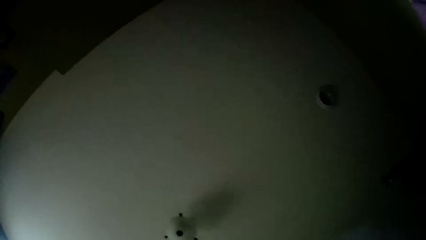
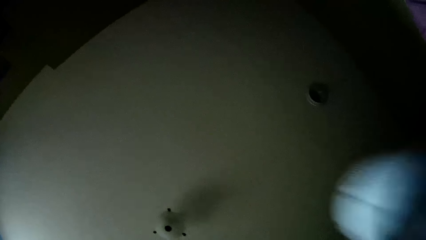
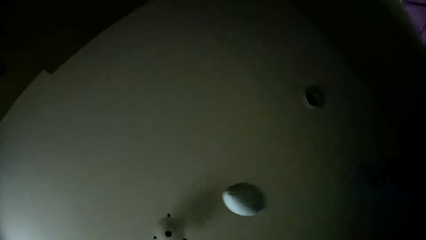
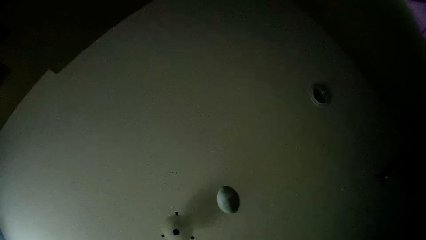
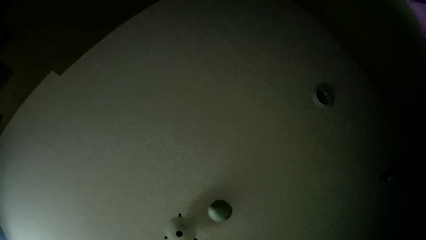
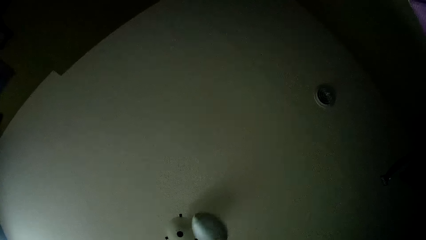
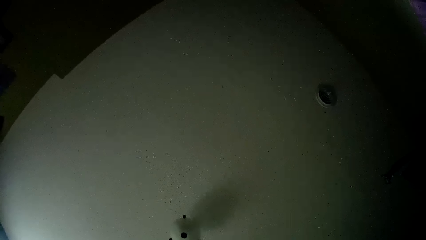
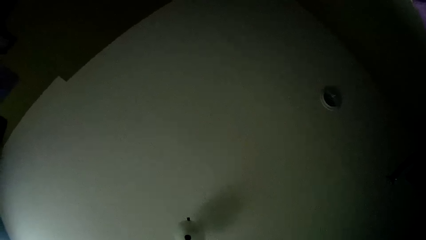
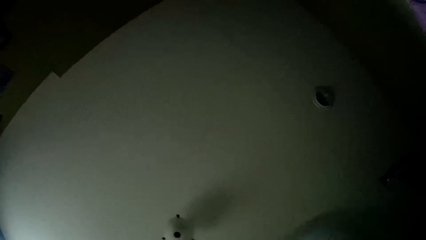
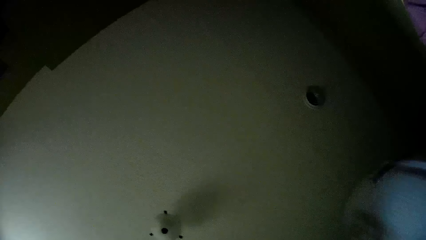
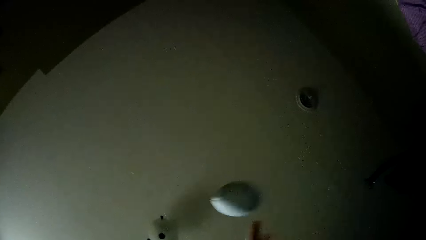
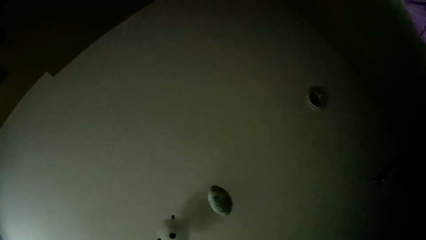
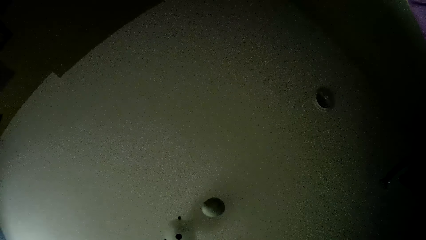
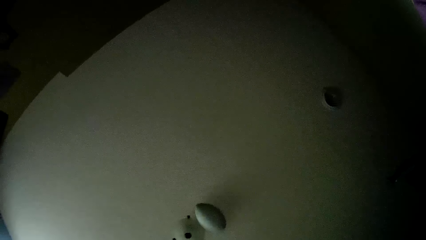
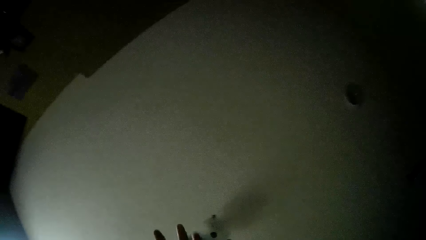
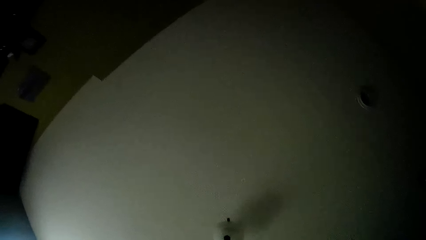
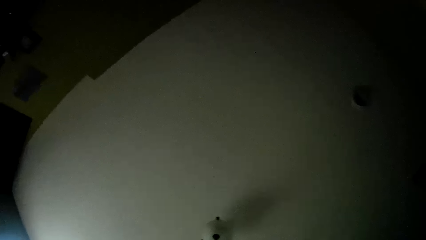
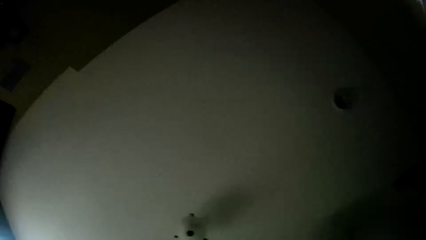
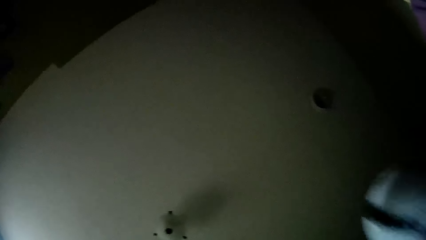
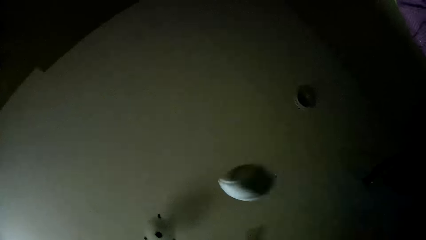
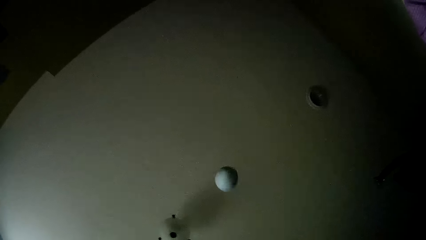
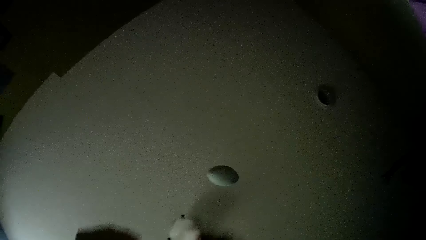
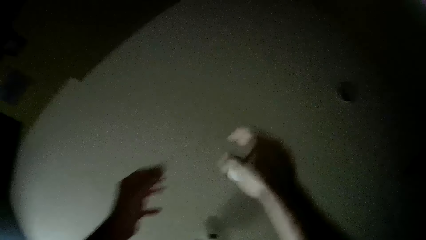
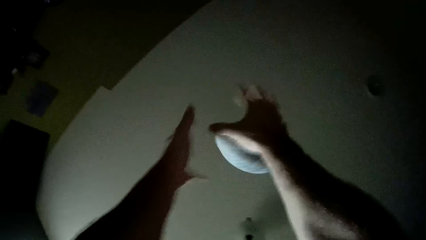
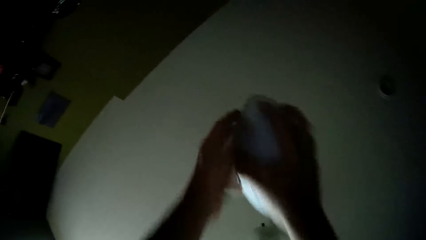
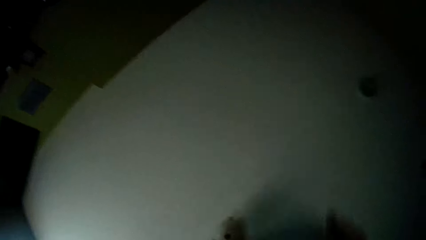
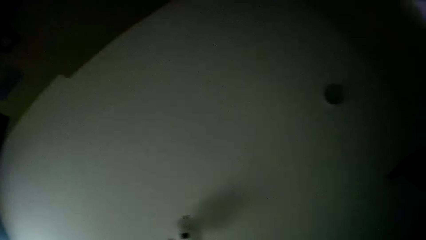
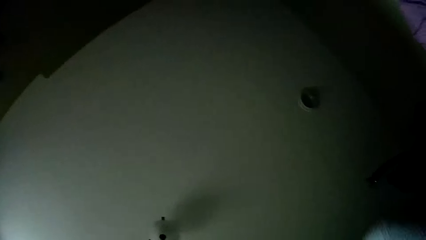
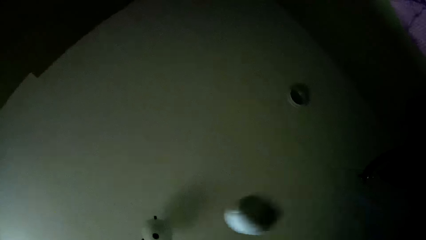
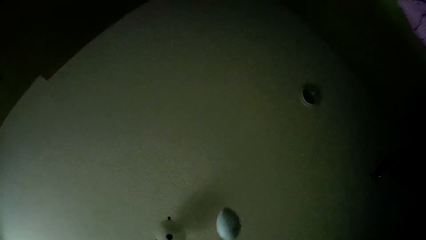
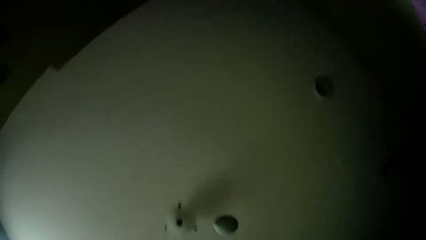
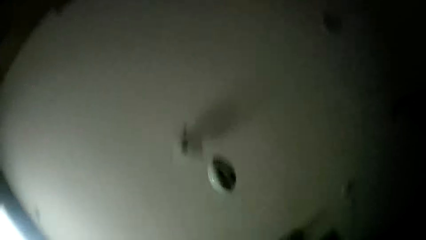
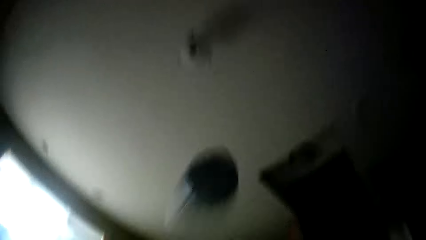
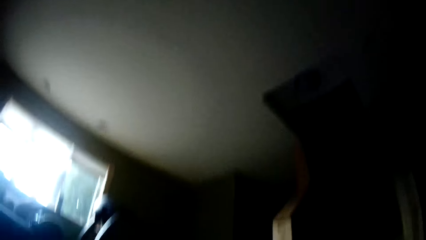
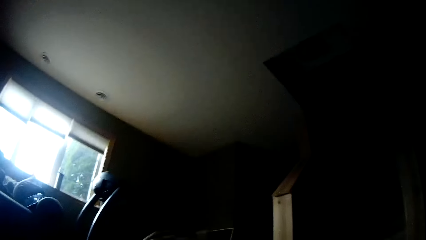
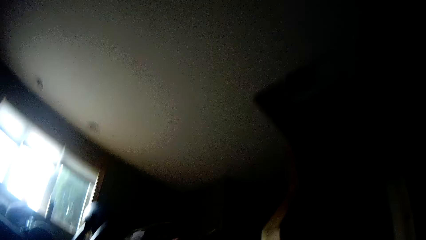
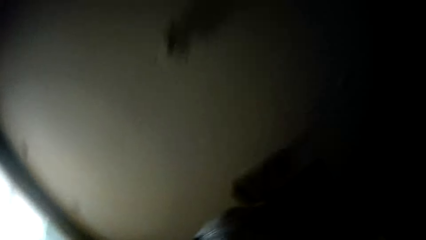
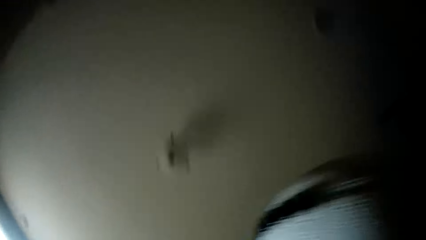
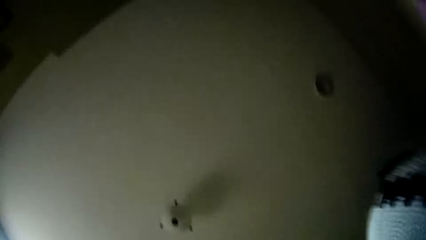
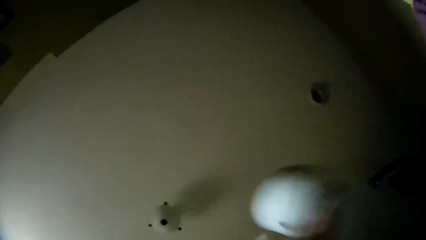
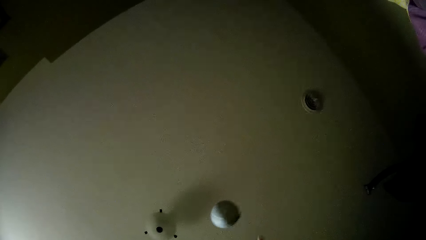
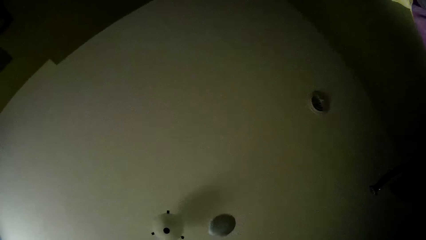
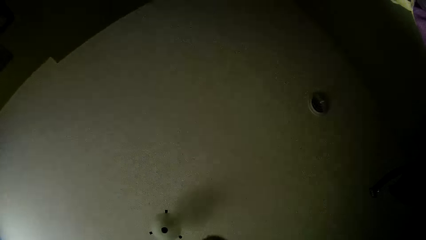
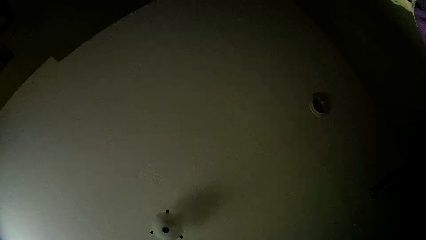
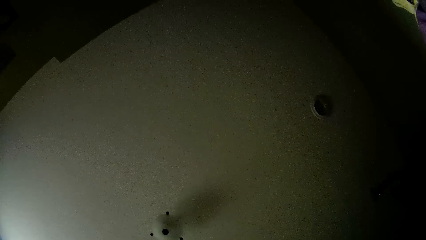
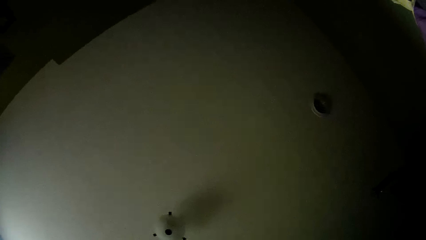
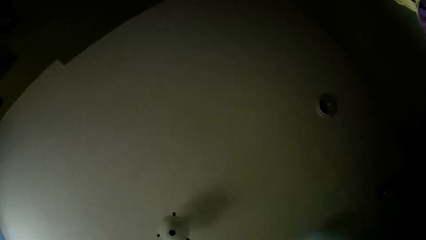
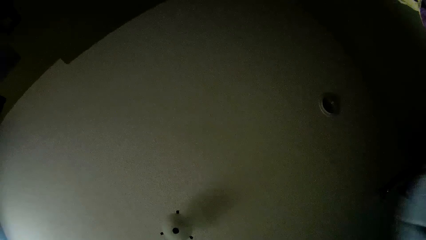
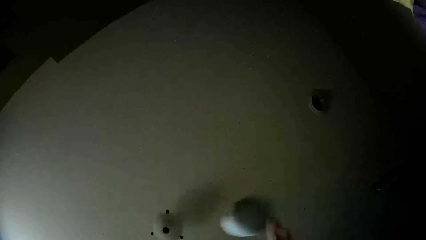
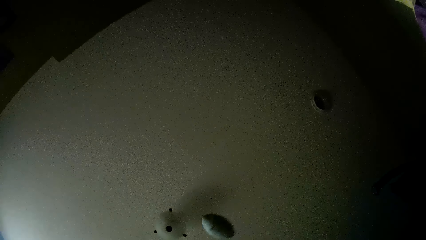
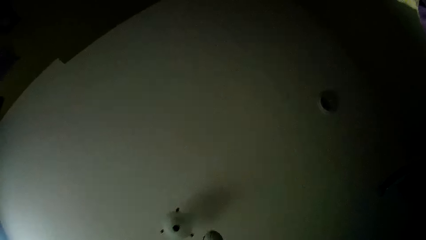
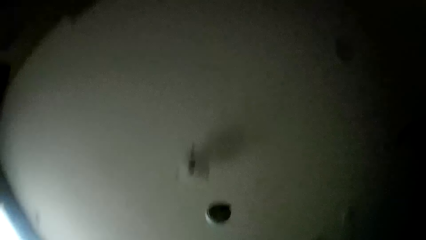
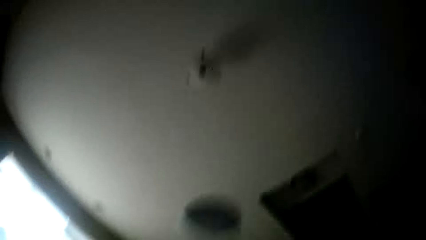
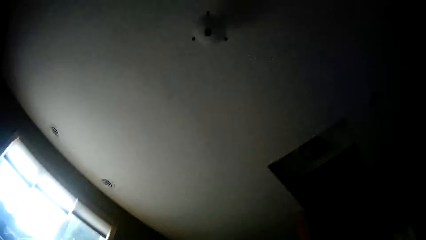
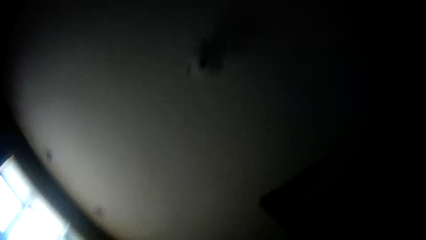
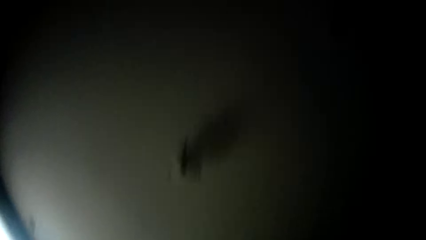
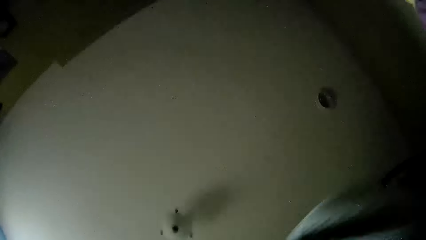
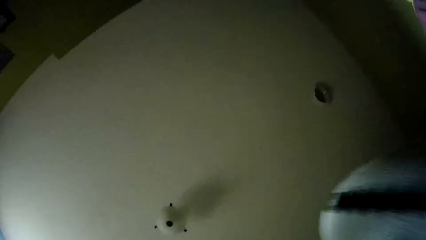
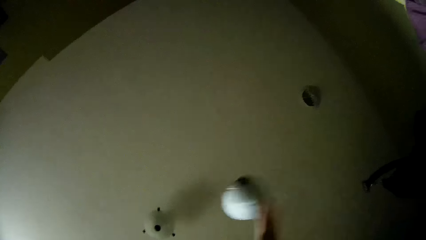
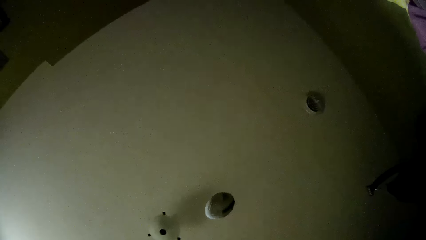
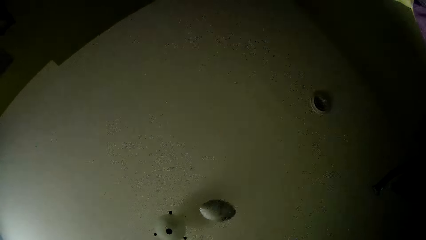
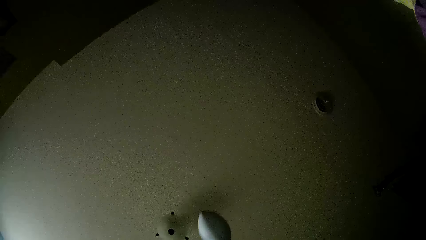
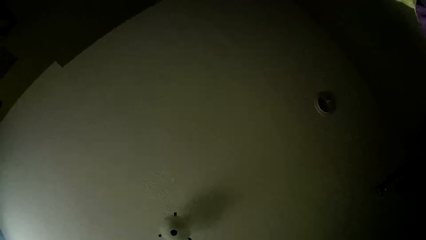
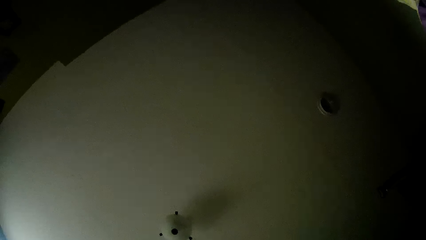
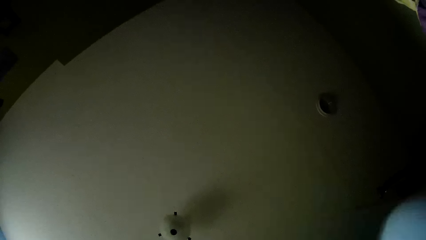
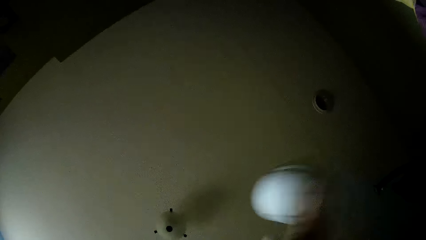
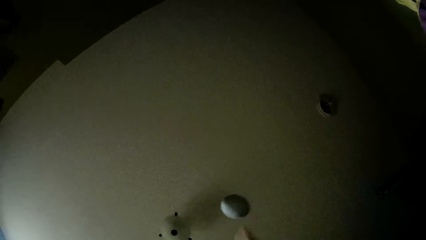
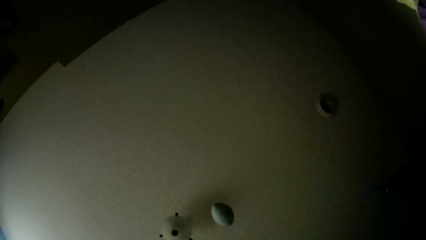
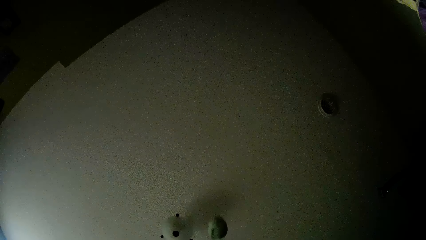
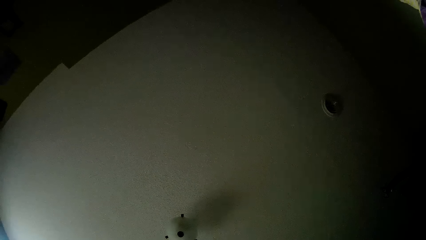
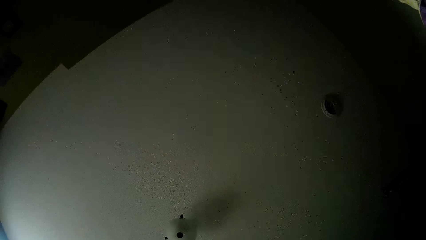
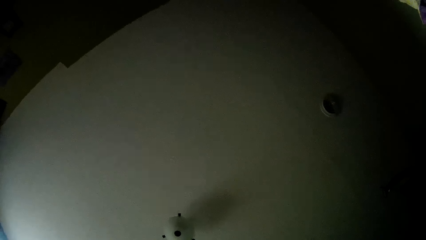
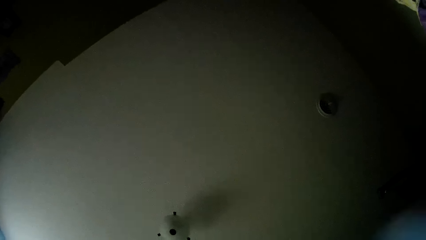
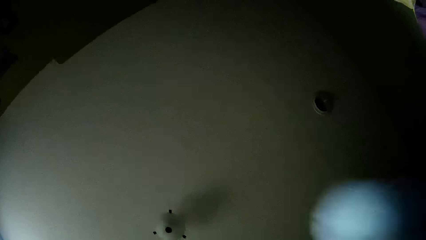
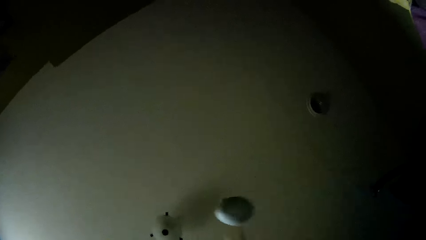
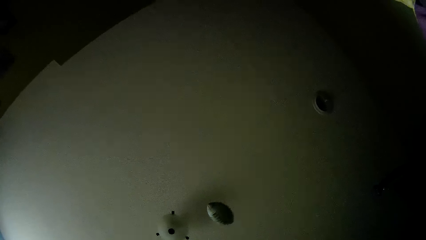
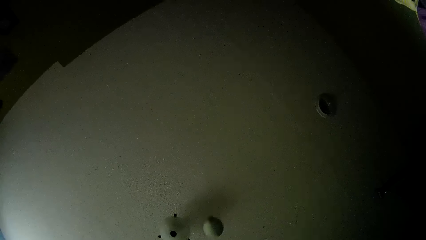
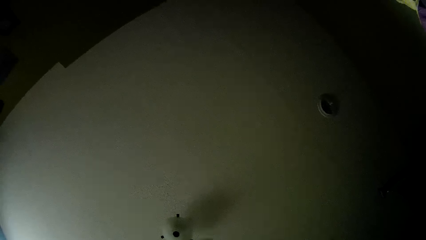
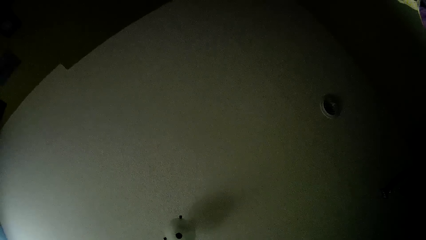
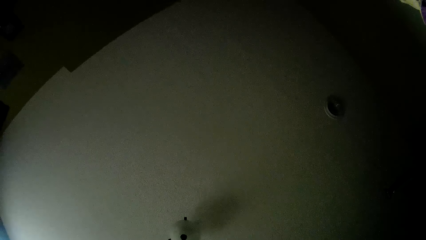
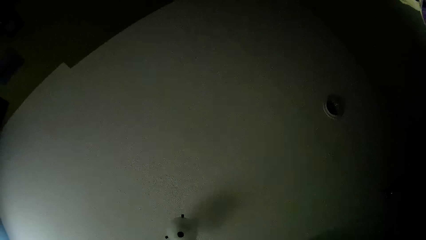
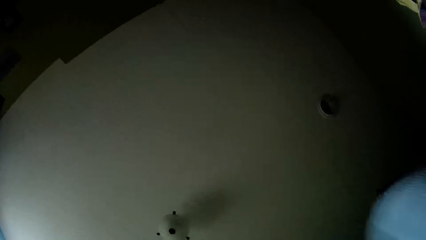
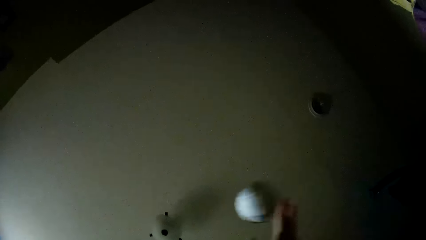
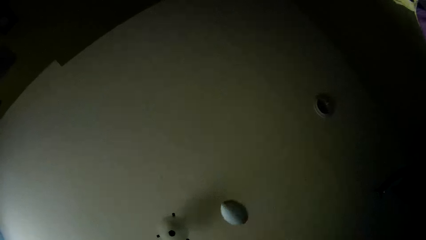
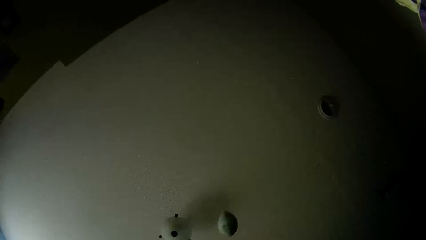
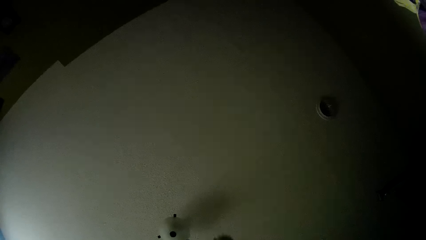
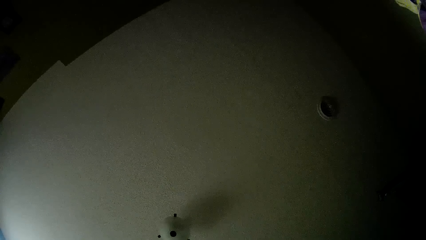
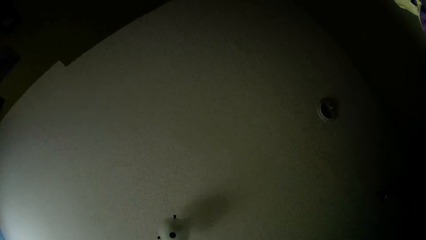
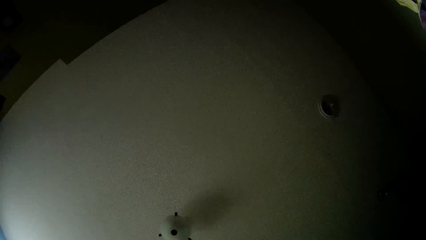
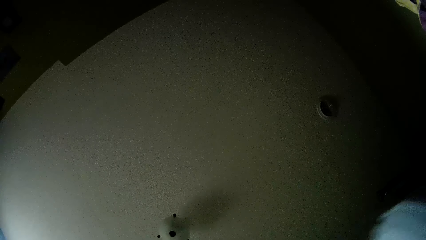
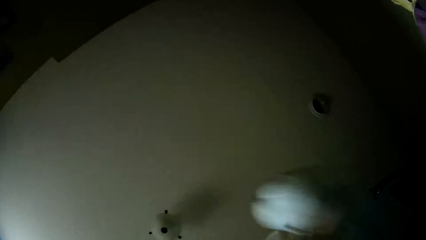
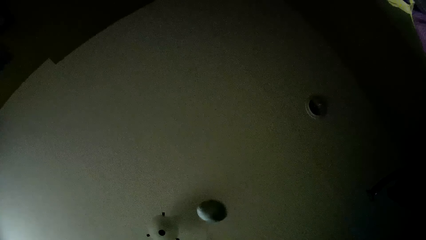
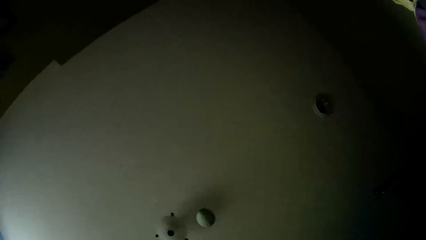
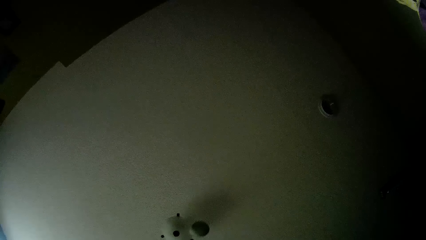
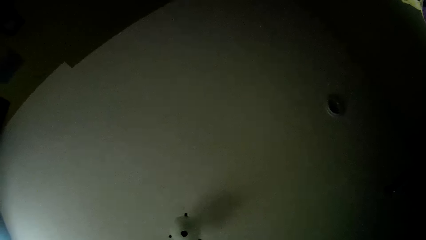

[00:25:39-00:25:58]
The camera wearer throws the ball, catches the ball, throws the ball, catches the ball, throws the ball, catches the ball, throws the ball, catches the ball, throws the ball, catches the ball, throws the ball, catches the ball, throws the ball, catches the ball, throws the ball, catches the ball, throws the ball, catches the ball, throws the ball, catches the ball and throws the ball.
